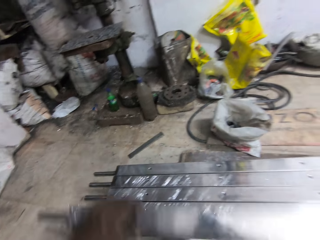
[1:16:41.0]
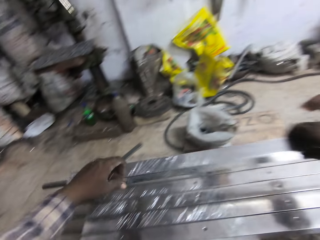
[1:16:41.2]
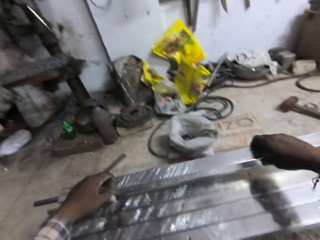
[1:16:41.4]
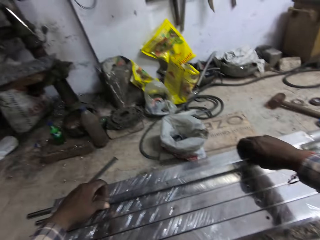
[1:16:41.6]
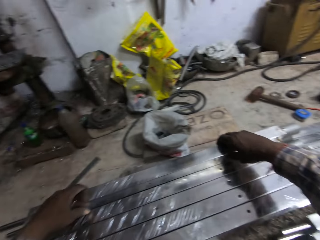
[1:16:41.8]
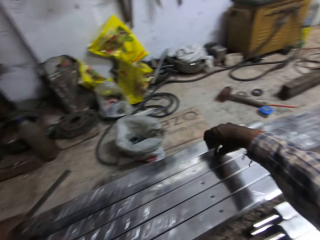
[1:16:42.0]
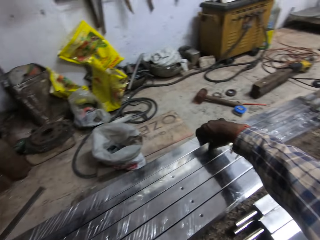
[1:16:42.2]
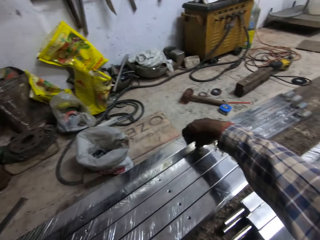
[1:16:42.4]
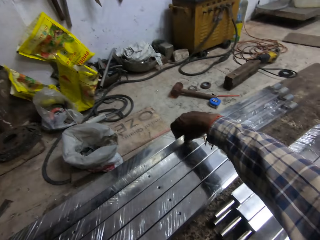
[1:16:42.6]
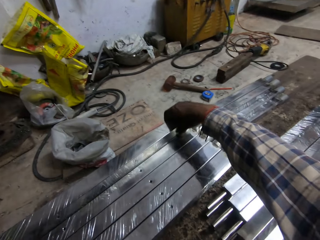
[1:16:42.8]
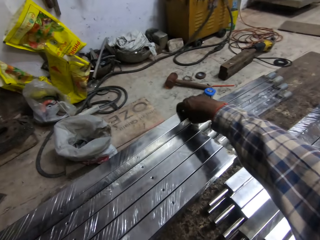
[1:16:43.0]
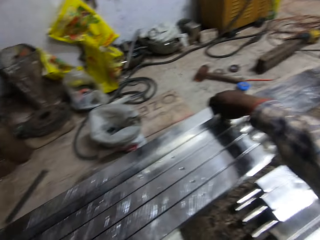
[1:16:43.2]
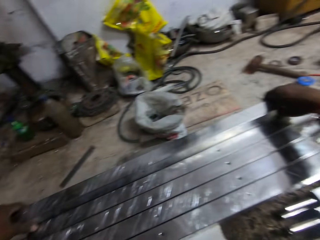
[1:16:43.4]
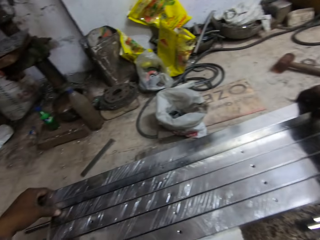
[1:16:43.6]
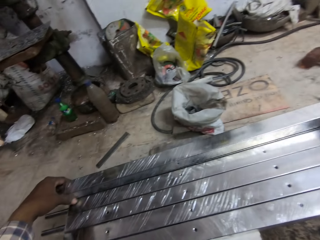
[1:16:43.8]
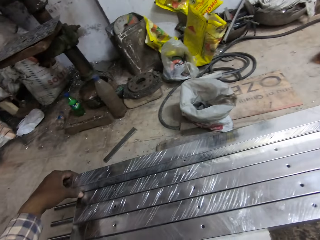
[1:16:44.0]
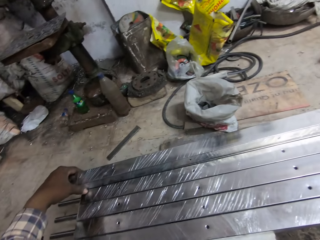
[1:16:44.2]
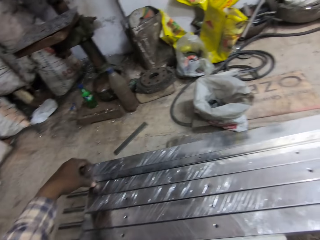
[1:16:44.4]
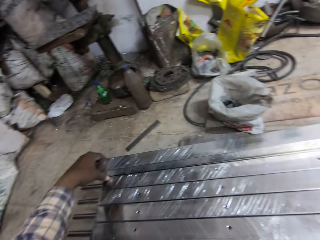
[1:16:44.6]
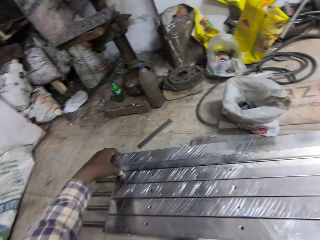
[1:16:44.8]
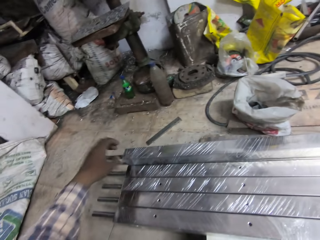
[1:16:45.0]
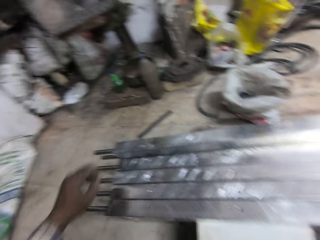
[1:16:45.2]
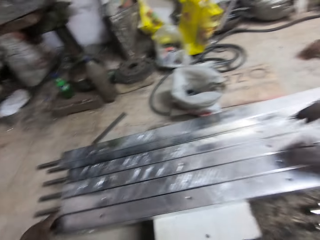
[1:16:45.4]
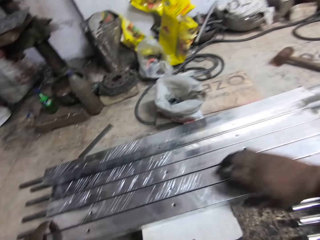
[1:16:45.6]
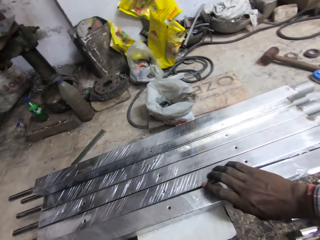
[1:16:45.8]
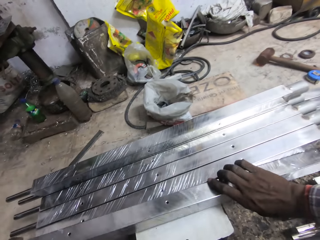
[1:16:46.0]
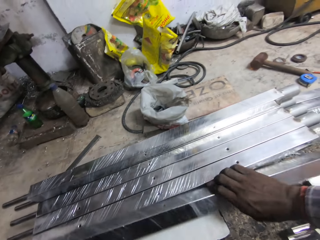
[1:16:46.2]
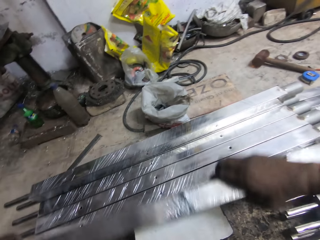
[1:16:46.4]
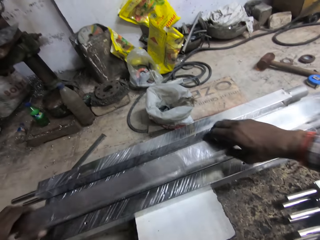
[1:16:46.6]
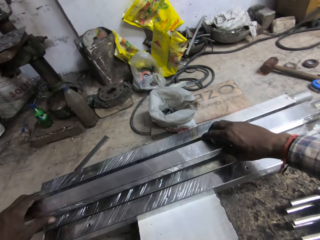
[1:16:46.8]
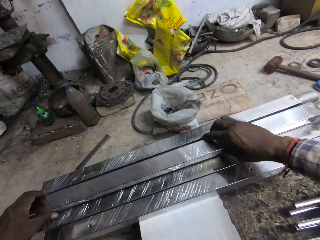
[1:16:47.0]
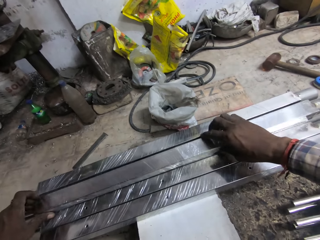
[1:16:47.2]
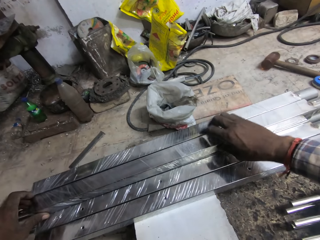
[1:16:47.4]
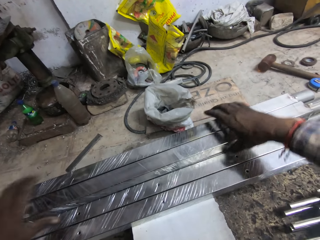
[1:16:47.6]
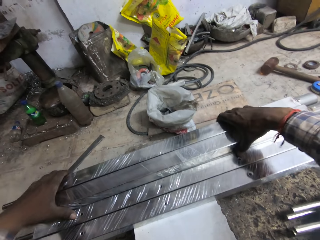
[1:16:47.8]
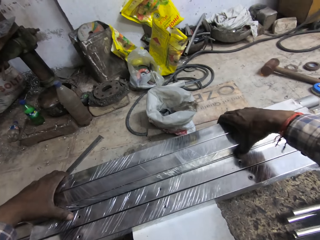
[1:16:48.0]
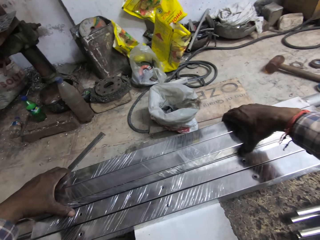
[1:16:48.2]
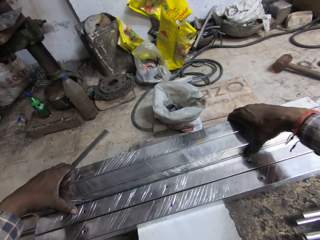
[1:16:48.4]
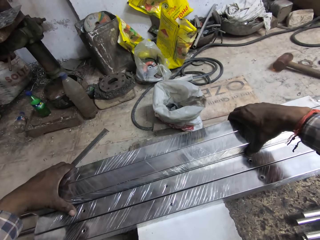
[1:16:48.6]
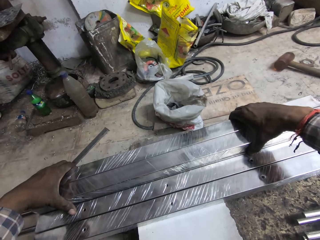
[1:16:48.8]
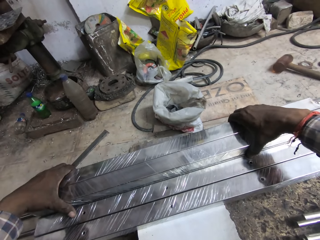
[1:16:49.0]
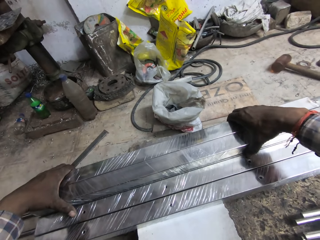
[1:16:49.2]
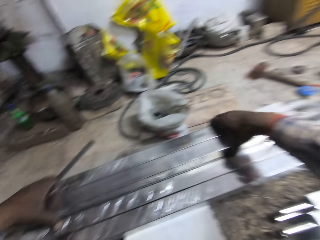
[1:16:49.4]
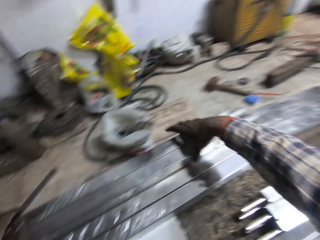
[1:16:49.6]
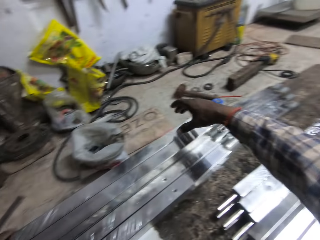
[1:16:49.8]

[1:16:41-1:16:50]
The camera wearer places the metal pipe on the metal pipe with both hands. He places his hands on the bundle of aluminium rods on the stool. He picks an aluminium rod from the stool with his hands. He drops the aluminium rod in his hands on the stool on other metals. He adjusts the bundle of aluminium rods on the stool with his hands.

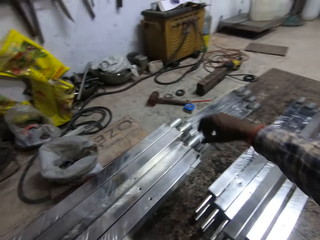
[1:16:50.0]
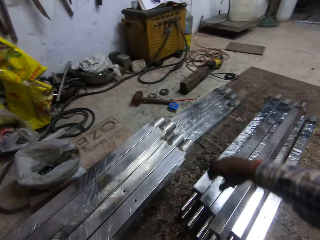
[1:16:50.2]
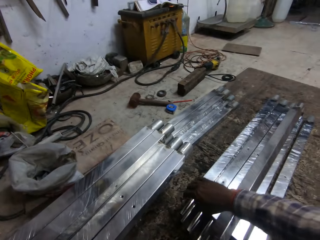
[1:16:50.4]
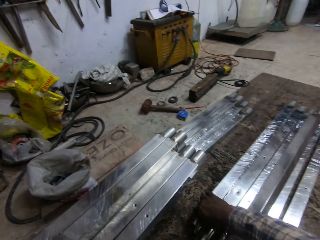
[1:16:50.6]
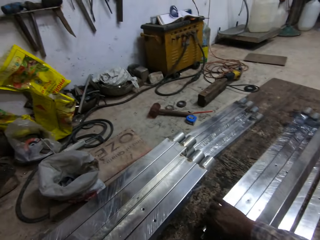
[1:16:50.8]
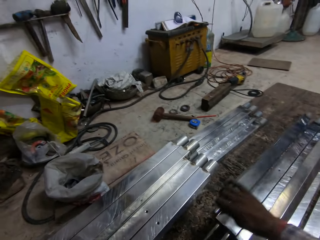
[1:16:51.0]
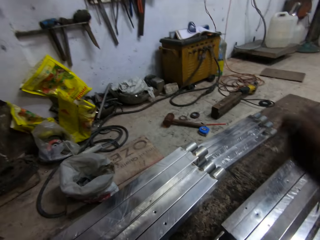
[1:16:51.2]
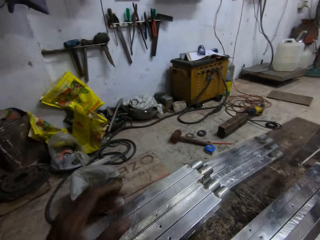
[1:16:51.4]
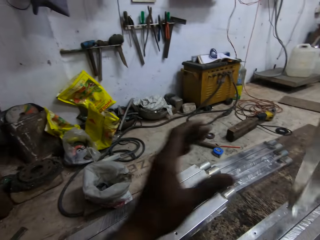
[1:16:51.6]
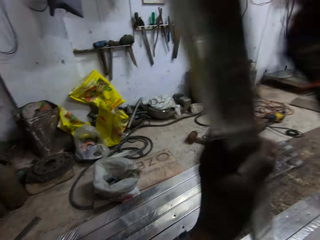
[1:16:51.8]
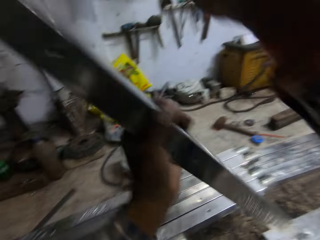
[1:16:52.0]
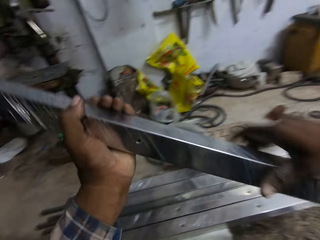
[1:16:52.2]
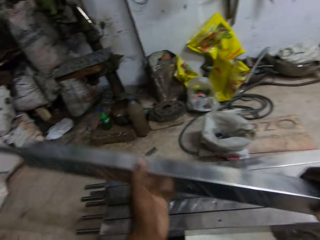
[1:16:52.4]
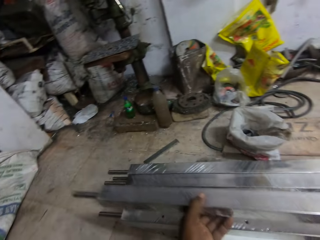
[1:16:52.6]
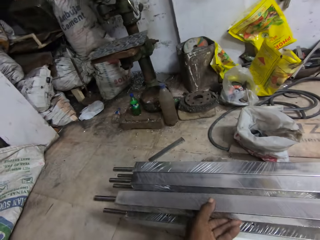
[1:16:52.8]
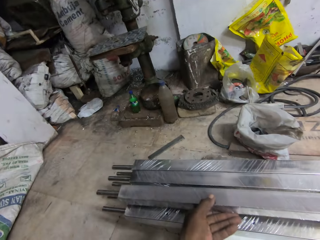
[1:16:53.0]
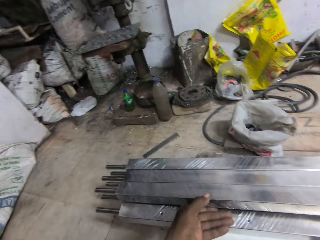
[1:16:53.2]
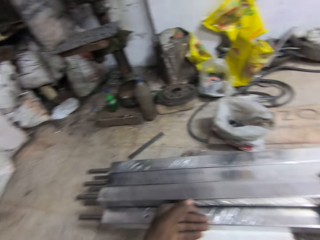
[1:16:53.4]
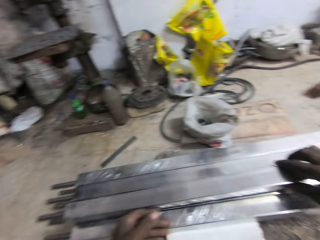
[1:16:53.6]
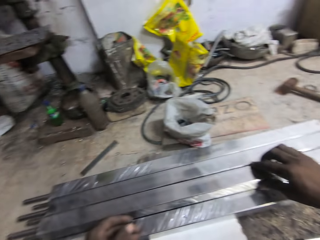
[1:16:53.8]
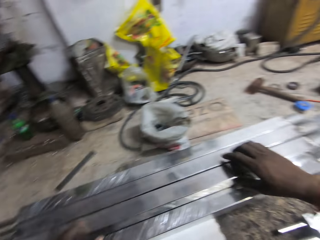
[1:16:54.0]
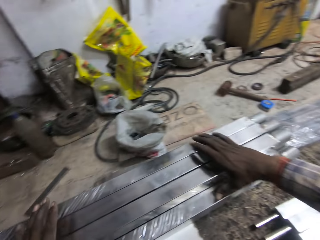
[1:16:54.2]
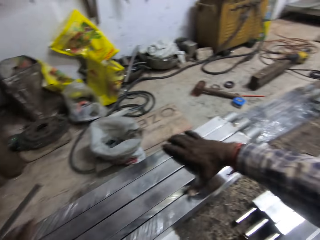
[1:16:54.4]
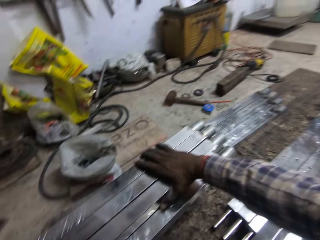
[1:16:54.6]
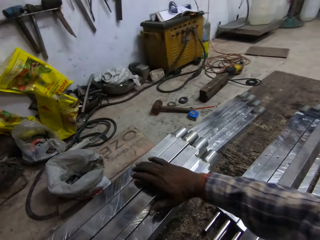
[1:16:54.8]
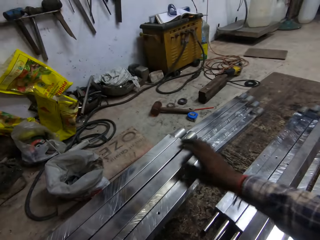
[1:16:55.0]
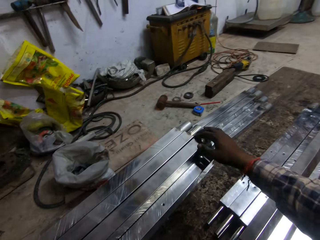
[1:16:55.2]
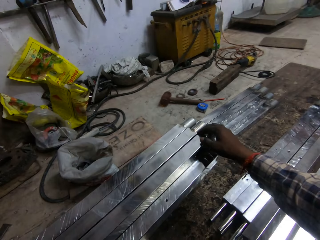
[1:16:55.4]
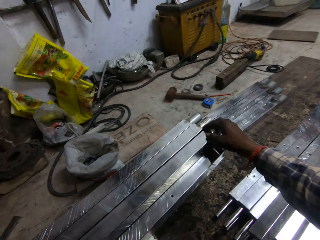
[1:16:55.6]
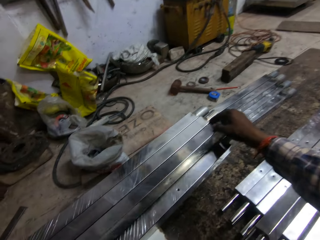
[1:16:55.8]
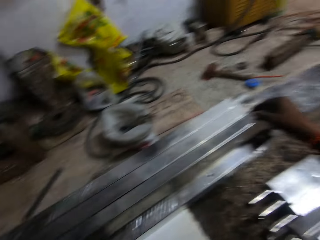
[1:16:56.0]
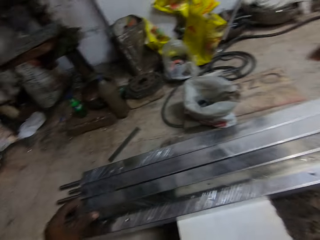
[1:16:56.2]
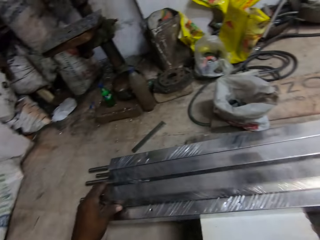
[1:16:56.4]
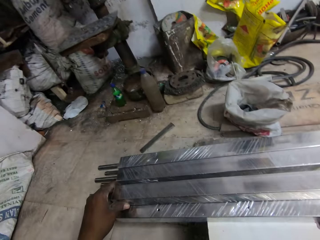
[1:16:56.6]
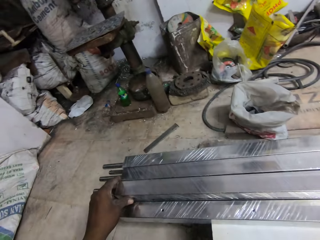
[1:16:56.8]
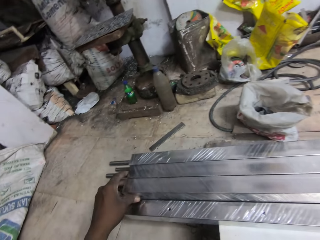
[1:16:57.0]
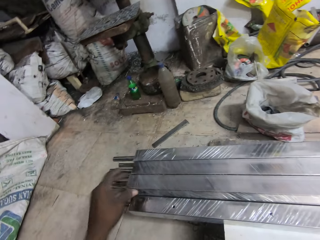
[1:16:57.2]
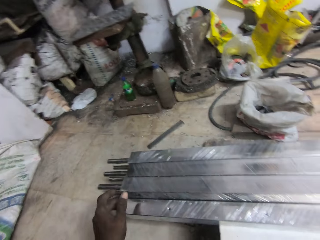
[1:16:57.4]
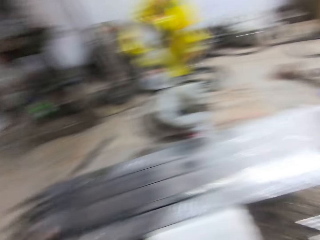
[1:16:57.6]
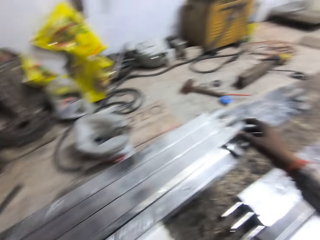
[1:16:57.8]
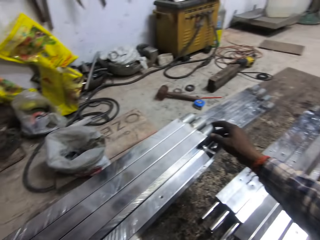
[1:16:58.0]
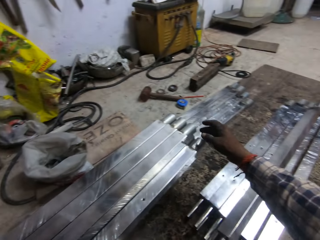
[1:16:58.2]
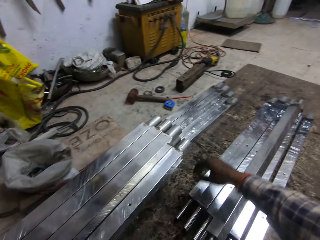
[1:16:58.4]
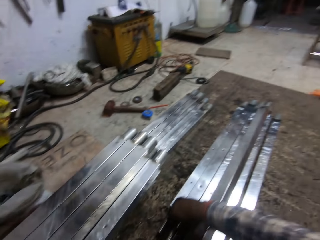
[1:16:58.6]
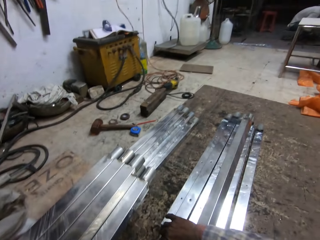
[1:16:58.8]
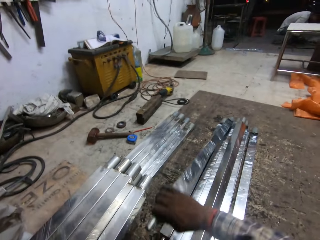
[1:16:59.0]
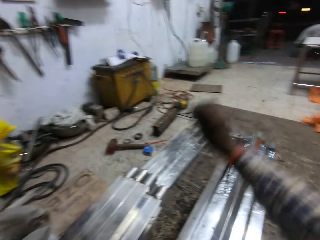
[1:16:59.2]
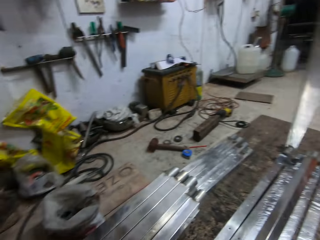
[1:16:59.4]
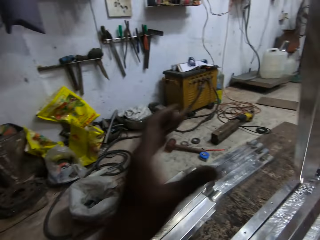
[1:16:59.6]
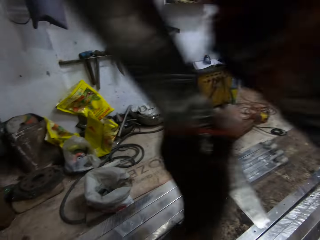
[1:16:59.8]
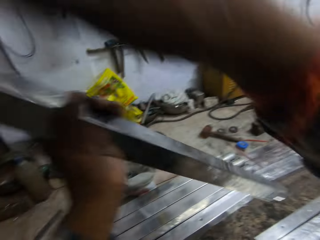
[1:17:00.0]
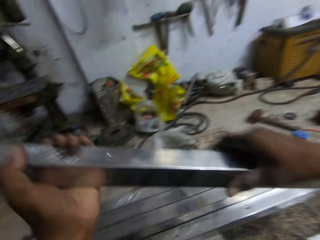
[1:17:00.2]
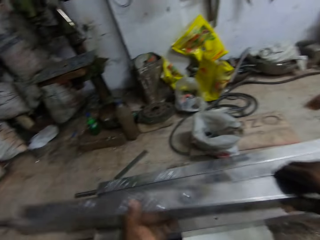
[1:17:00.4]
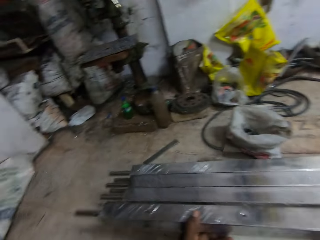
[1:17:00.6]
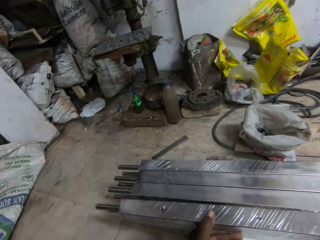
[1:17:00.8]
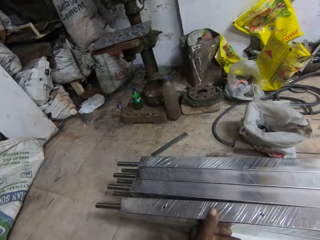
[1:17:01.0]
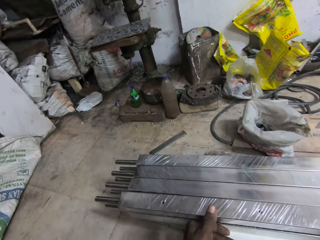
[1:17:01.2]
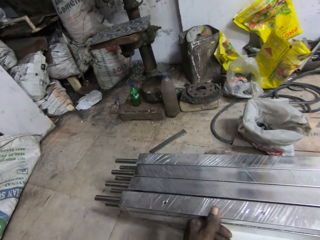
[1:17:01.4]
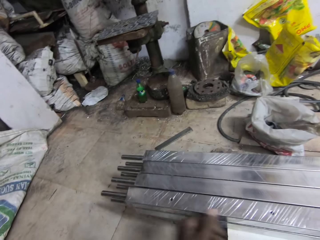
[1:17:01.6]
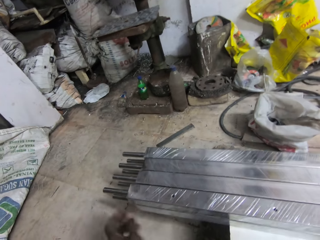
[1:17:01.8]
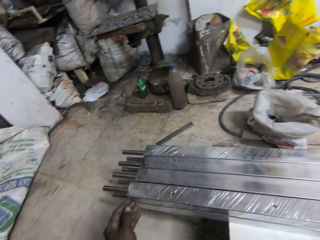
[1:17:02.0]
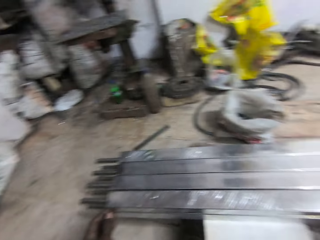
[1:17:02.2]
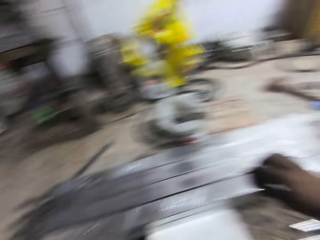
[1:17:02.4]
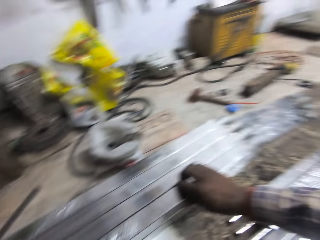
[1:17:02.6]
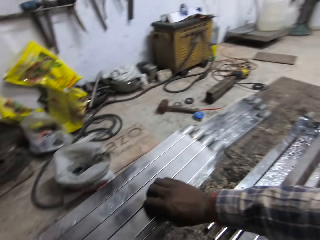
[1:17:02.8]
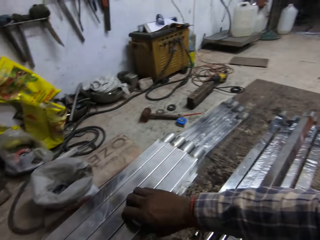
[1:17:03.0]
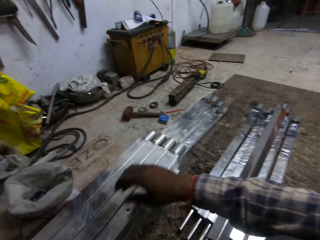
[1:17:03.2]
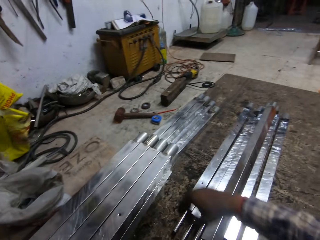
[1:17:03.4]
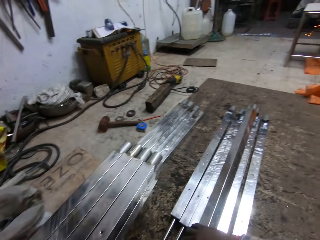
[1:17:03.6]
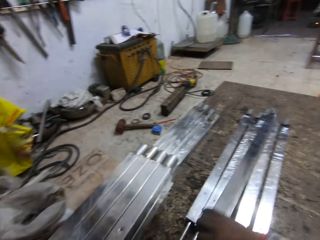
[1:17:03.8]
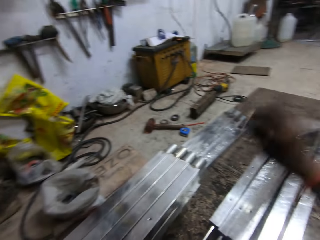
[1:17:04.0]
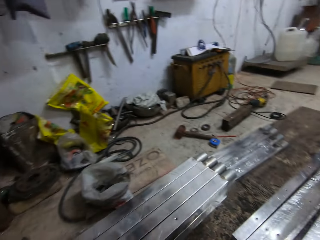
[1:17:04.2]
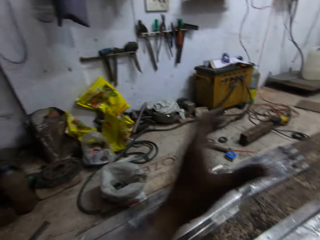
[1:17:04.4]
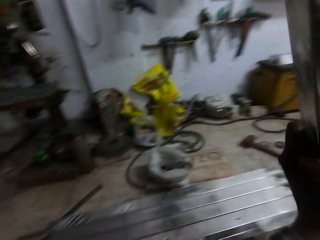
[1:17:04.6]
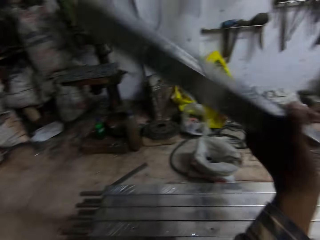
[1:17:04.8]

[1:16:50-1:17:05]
The camera wearer picks an aluminium rod from the floor with his right hand. He carries the metal. He holds the aluminium rod in his left hand. He holds the aluminium rod in his hands. He drops the aluminium rod in his hands on the stool on other metals. He adjusts the bundle of aluminium rods on the stool. He moves the aluminium rod on the stool with his hands. He picks an aluminium rod with his right hand from the floor. He holds the aluminium rod with his left hand. He holds the aluminium rod in his hands. He drops the aluminium rod in his hands on the stool on other metals. He adjusts the bundle of aluminium rods on the stool with his hands. He looks around. He picks an aluminium rod with his right hand from the floor. He holds the aluminium rod with his left hand.
